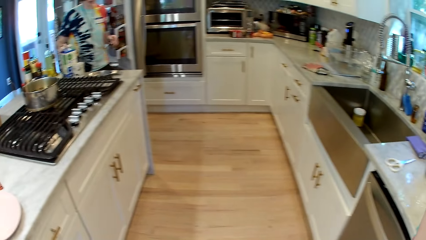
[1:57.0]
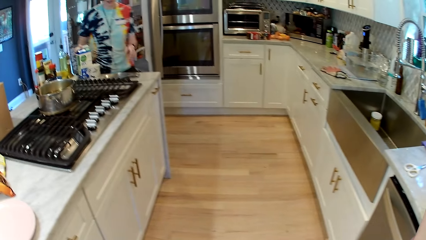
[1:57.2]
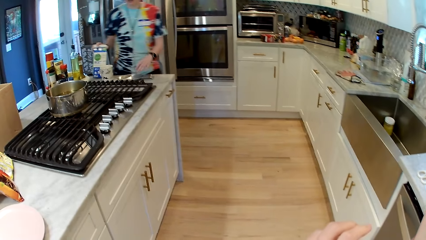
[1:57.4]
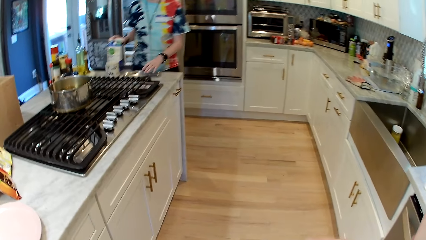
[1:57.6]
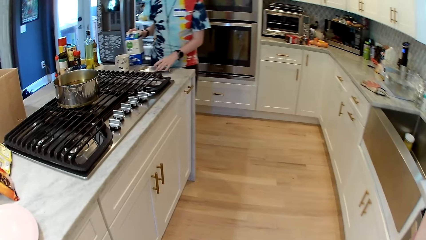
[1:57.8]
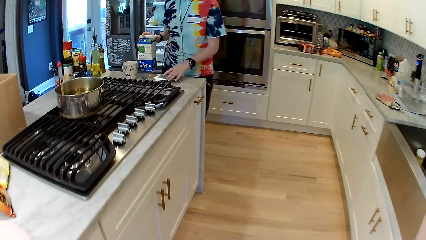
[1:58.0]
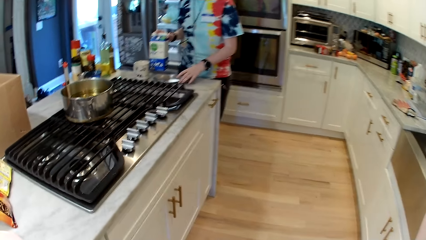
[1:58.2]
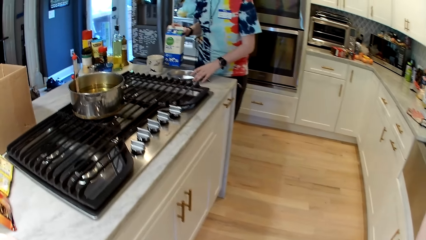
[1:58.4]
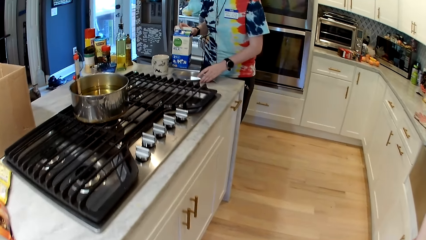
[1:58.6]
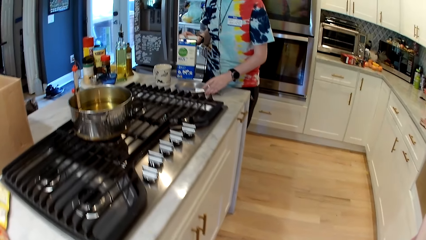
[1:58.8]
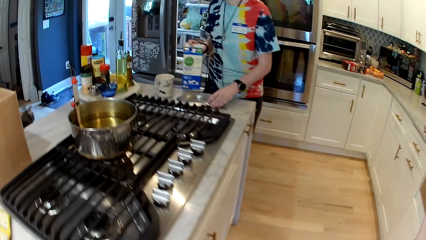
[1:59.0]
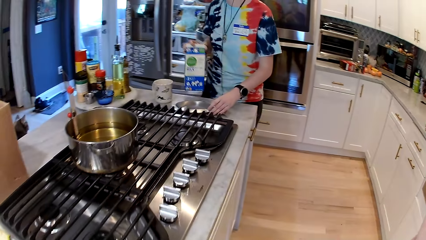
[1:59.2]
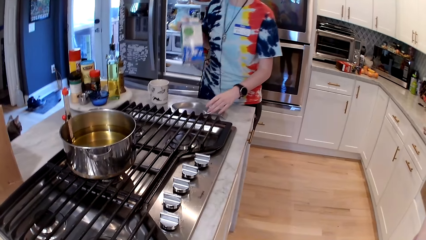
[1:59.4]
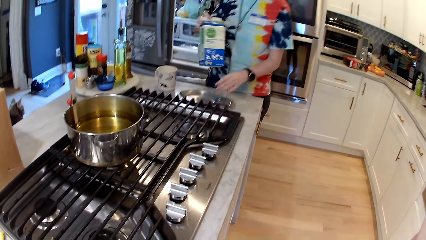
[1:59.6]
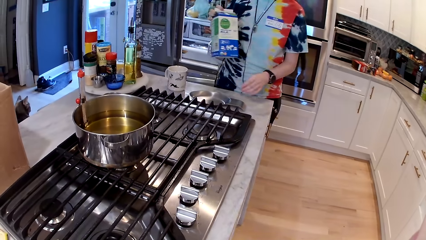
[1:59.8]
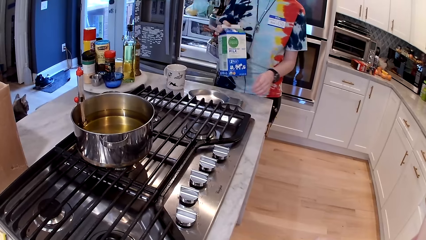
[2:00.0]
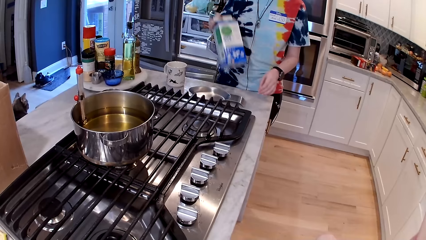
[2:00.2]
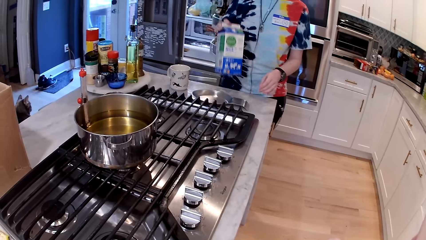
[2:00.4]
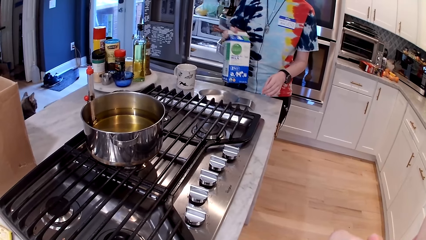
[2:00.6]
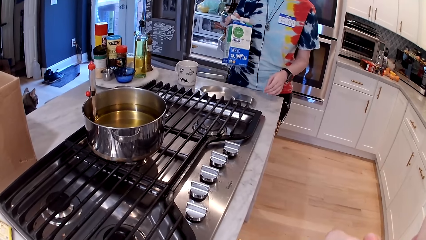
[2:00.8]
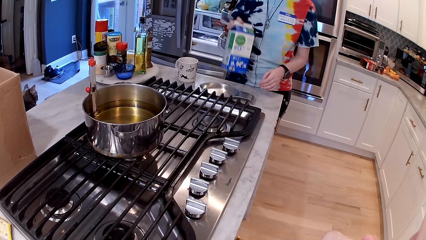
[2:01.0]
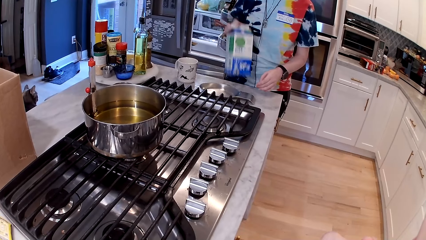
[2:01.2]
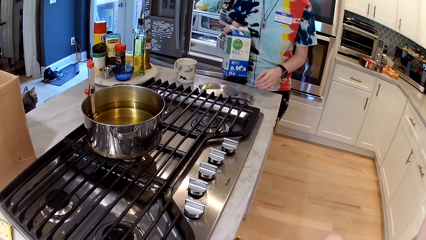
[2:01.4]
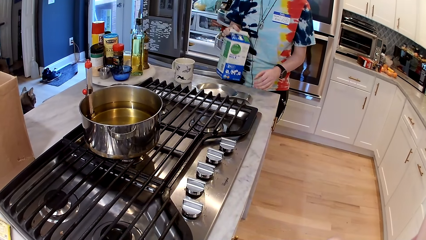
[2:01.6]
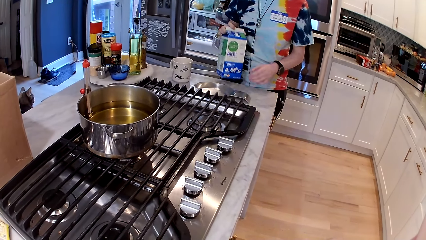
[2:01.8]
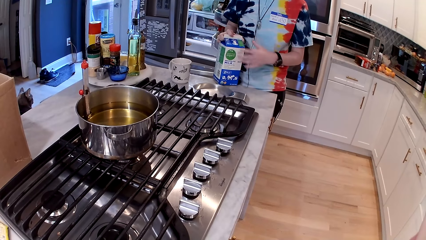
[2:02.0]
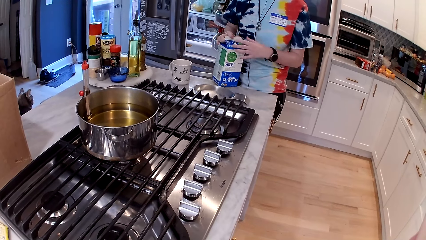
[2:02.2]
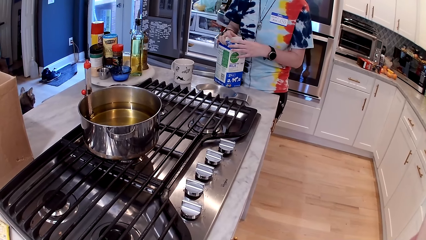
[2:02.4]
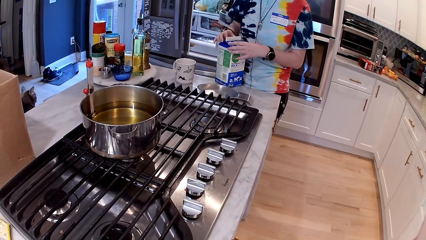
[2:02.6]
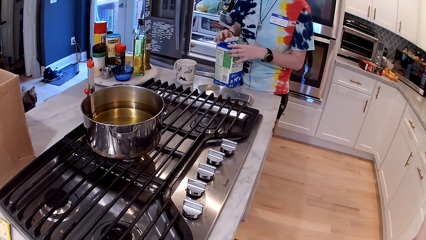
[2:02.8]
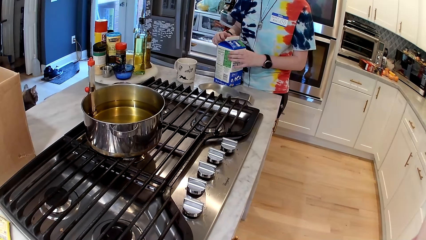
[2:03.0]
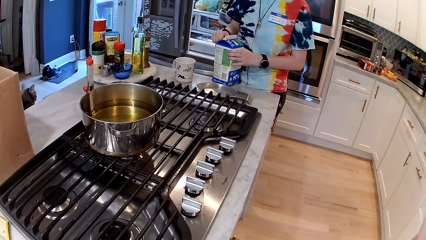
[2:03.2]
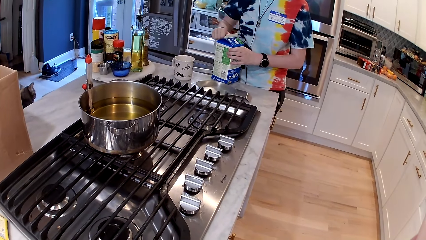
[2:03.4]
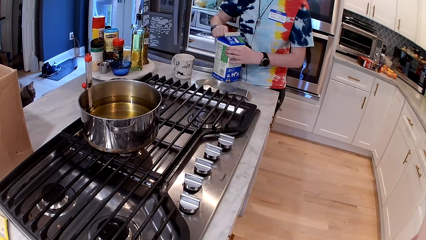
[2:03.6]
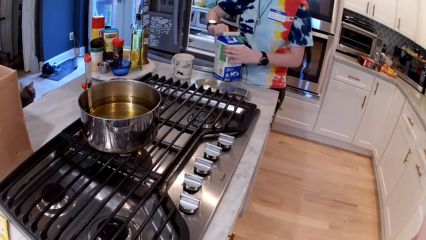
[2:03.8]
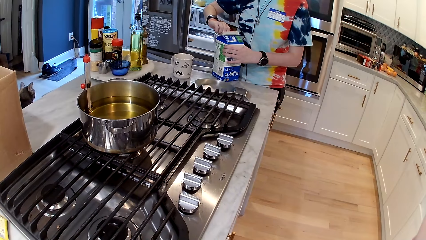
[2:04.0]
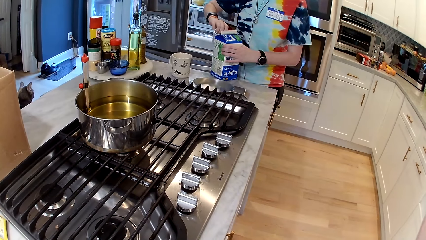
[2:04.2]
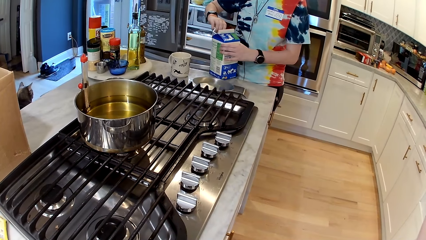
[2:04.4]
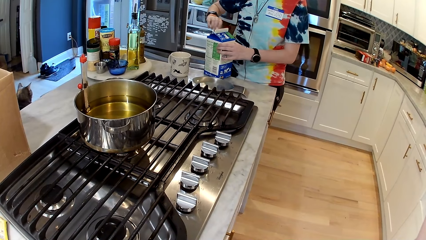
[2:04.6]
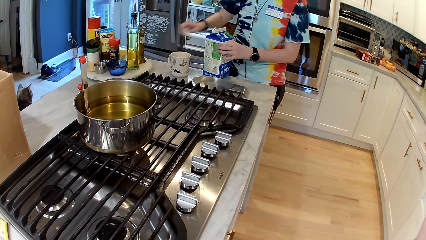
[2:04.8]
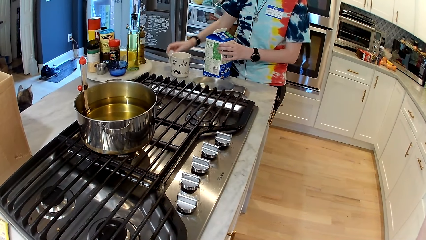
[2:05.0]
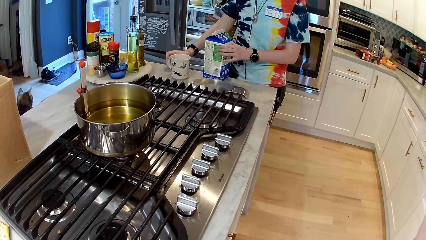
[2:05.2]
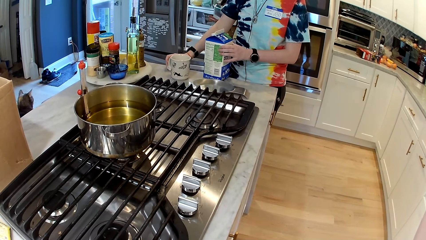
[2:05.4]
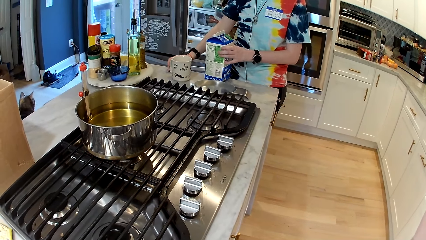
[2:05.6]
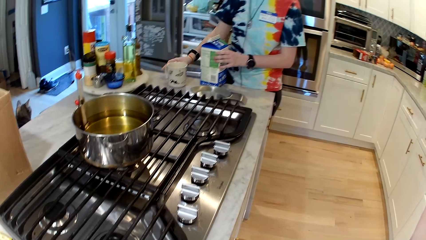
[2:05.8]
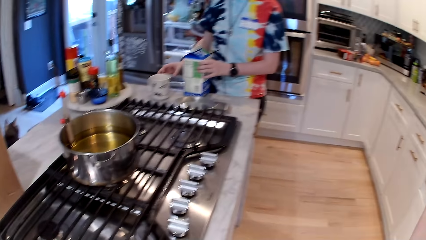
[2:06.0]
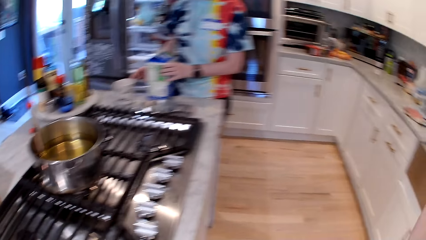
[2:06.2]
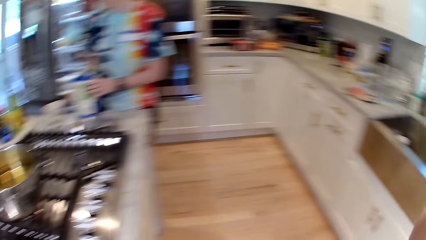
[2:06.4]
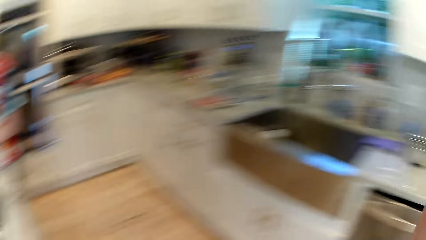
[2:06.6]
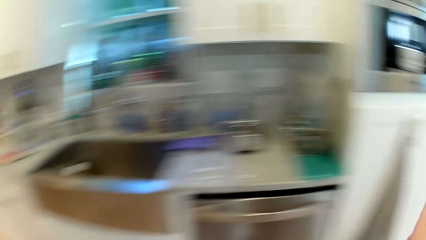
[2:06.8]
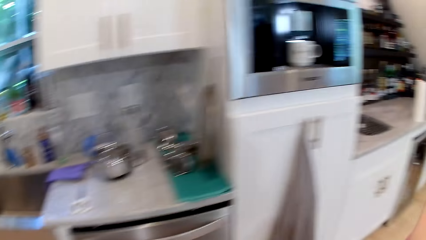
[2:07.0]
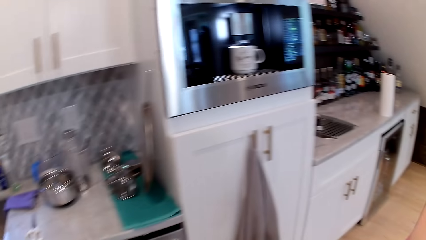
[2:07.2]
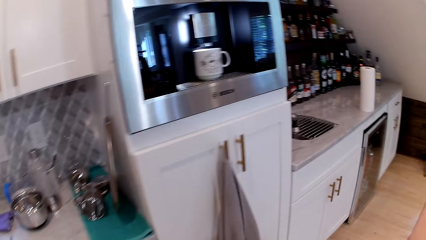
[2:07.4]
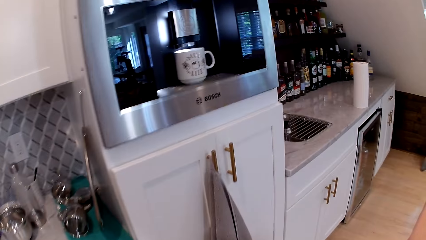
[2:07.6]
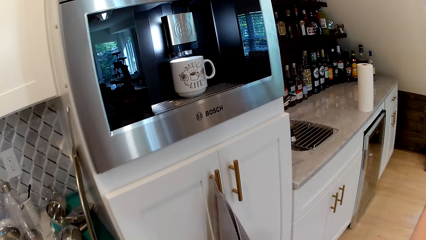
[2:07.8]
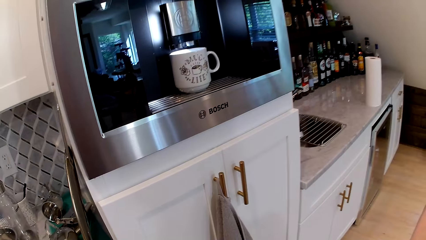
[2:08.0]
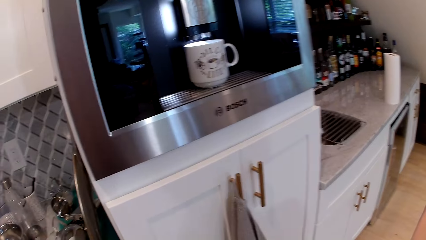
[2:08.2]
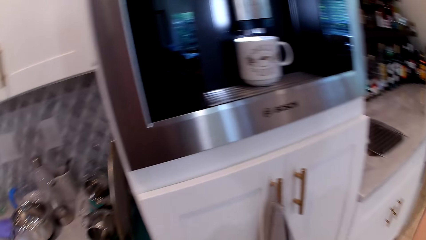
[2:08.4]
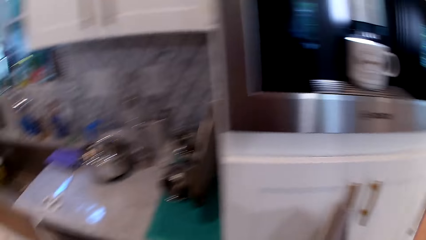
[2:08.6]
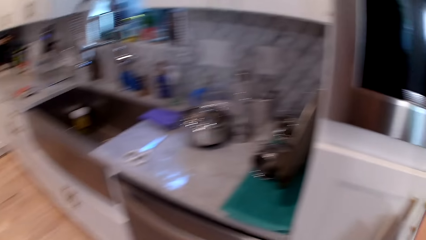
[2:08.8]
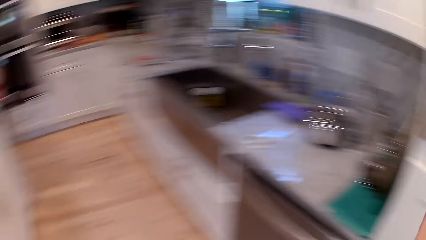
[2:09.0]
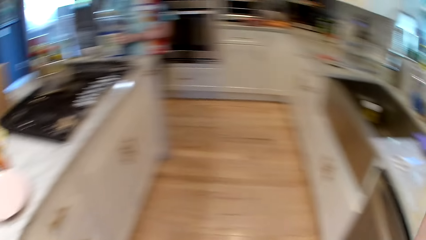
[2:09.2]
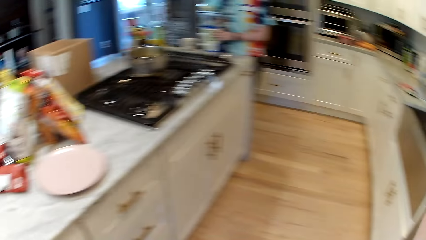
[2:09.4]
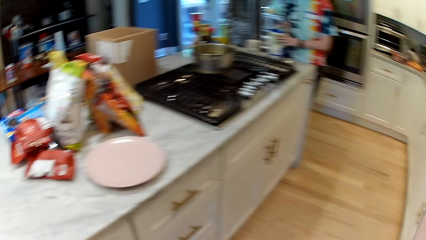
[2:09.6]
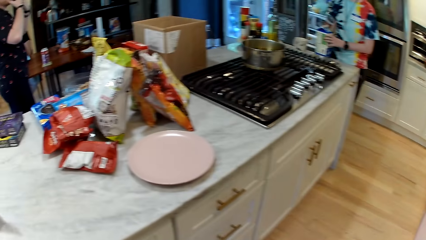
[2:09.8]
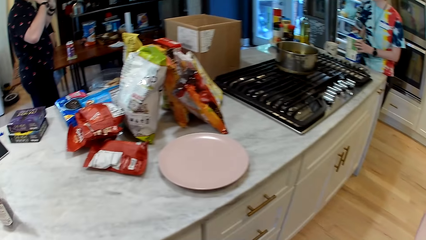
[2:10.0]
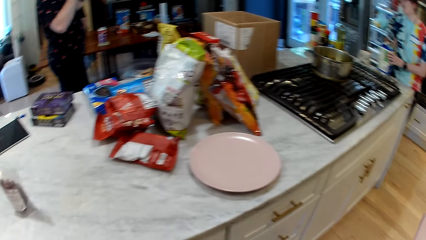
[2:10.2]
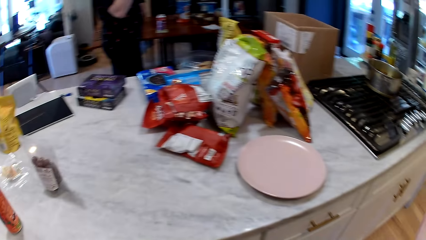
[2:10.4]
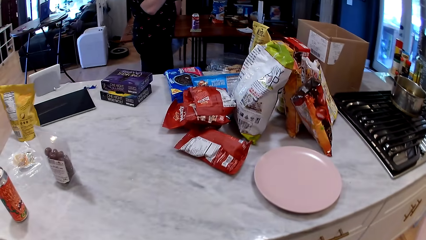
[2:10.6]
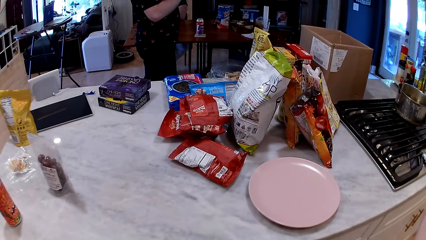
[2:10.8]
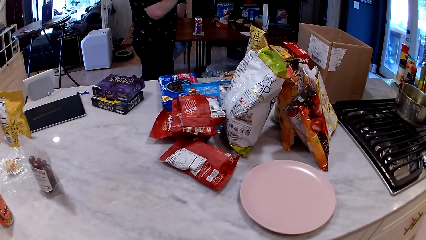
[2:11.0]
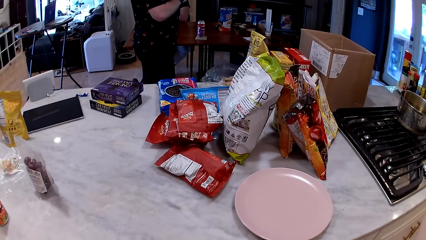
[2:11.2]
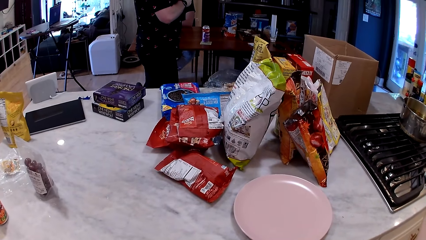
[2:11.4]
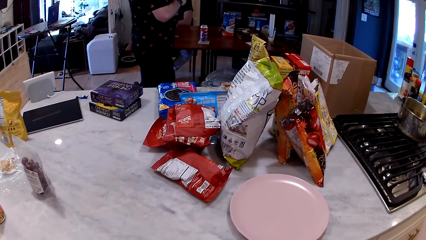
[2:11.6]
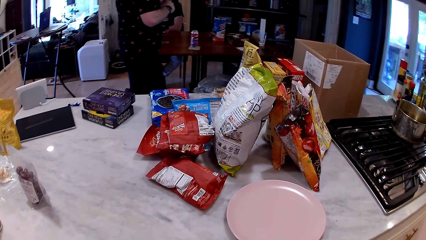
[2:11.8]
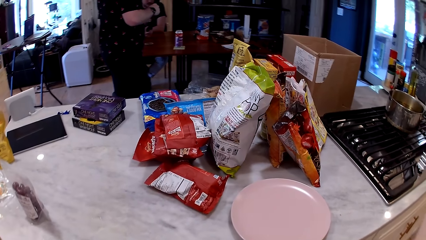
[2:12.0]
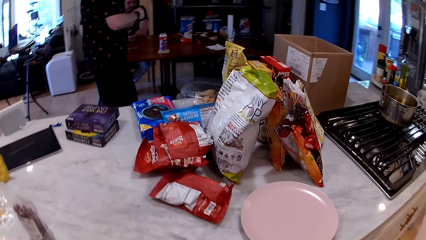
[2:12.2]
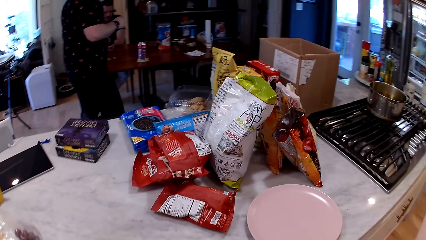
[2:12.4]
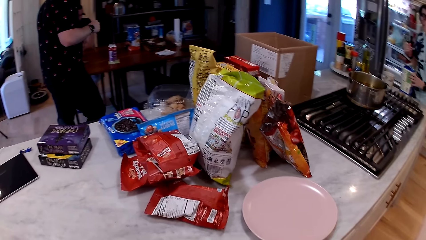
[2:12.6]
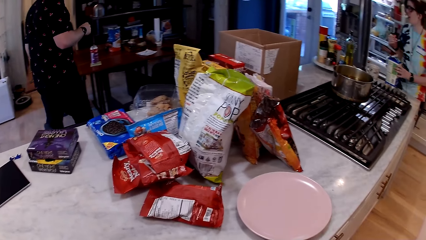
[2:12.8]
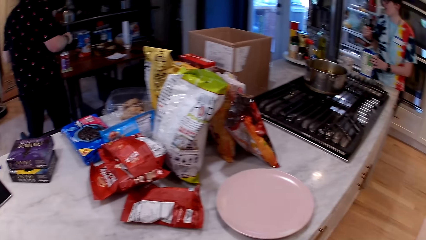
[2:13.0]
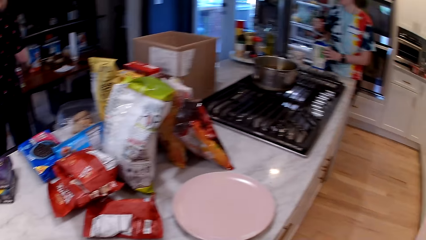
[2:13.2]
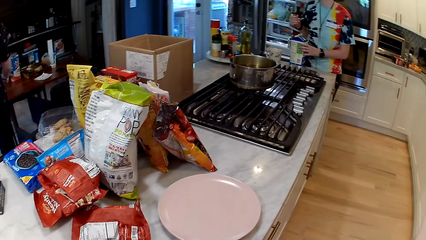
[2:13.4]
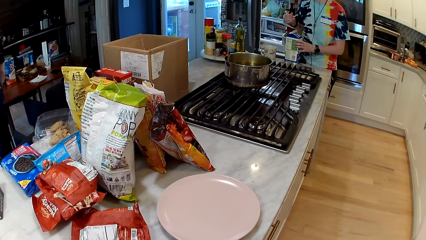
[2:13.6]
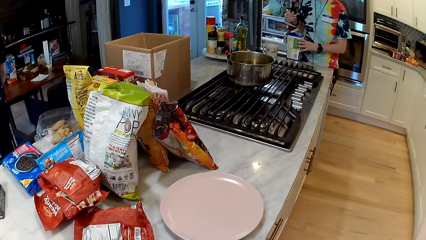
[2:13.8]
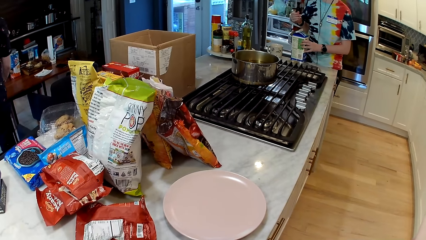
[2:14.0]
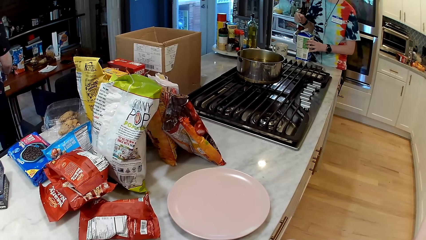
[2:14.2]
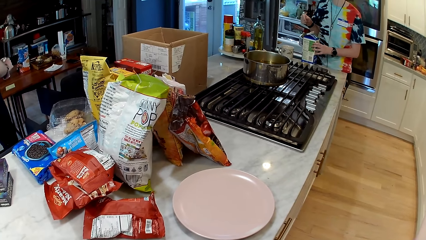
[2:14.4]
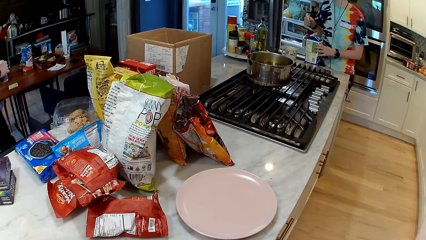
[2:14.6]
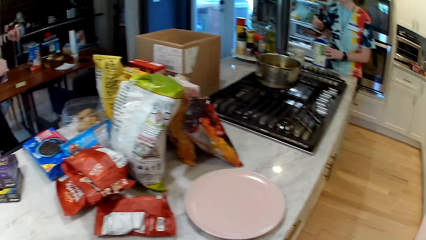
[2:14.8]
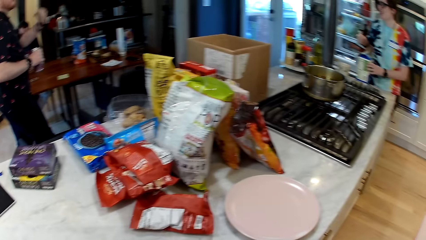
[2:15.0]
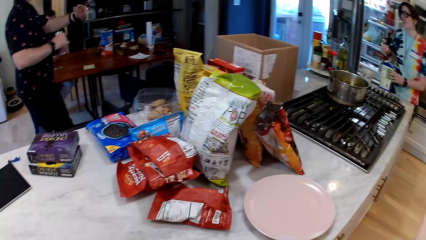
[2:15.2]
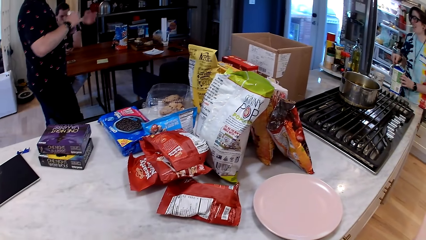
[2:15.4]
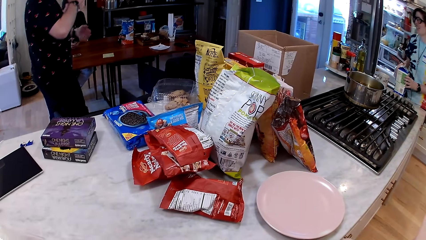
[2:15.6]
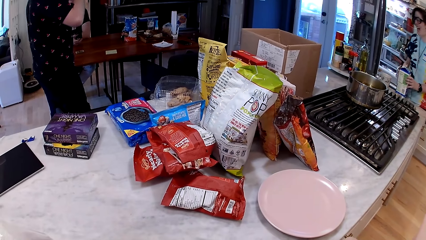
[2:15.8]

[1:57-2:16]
The woman holds a carton of milk with her right hand. The camera wearer walks away. The woman moves a plate on the table with her left hand. The woman shakes the carton of milk with her right hand. The woman places the carton of milk on the table with her right hand and opens the cap of the carton of milk with her right hand. The woman places the cap on the table with her right hand. The camera wearer moves around. The man picks up the can from the coaster on the table with his right hand. The man drinks from the can with his right hand.
